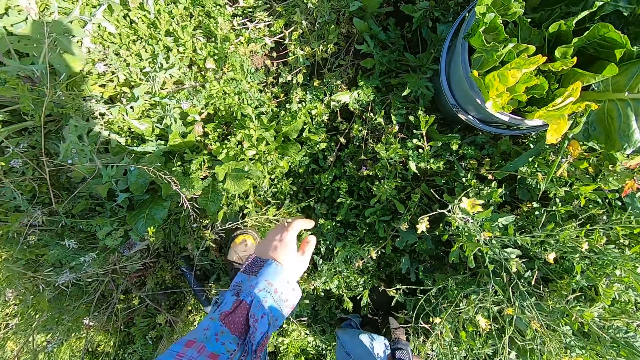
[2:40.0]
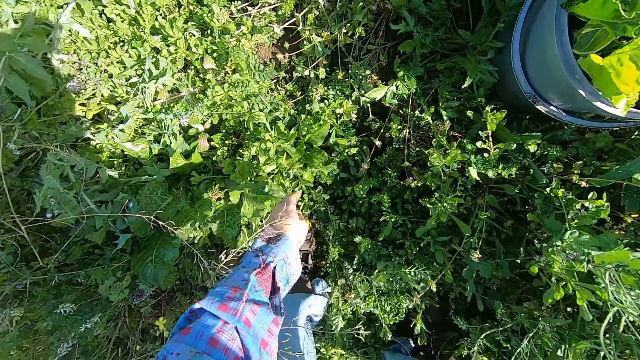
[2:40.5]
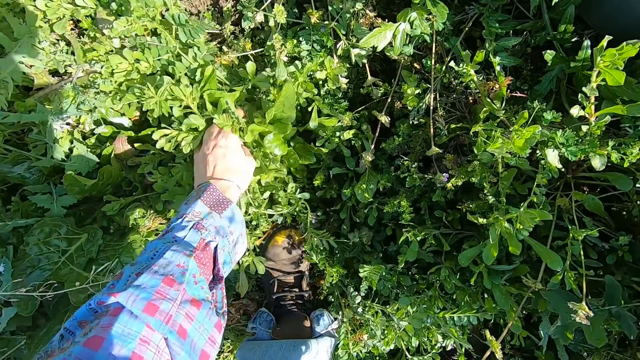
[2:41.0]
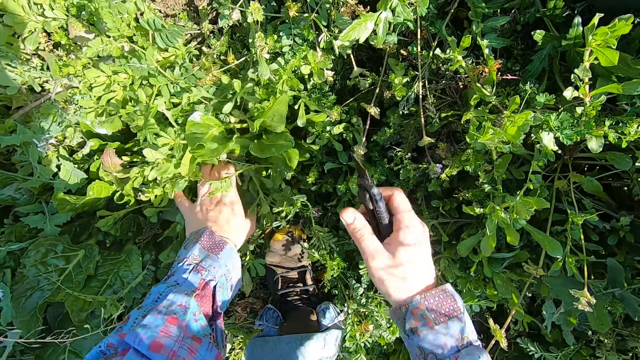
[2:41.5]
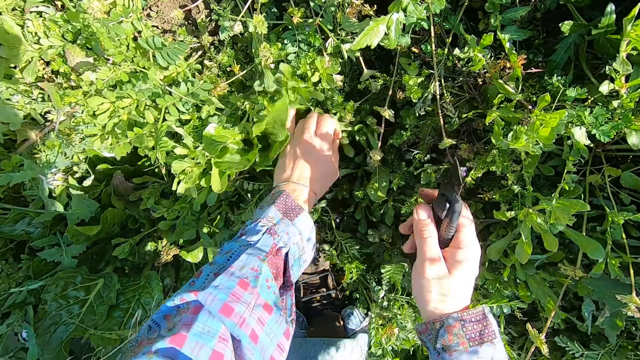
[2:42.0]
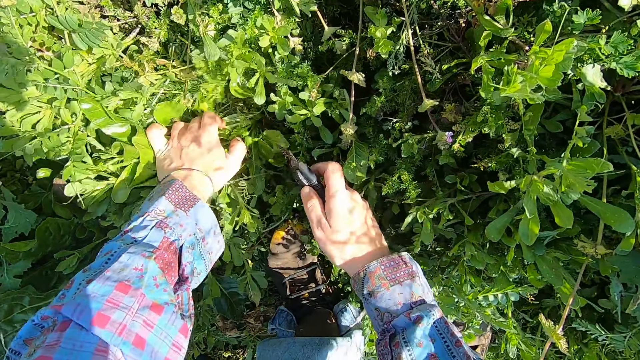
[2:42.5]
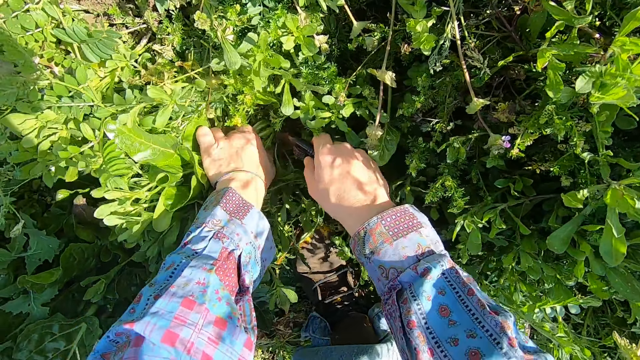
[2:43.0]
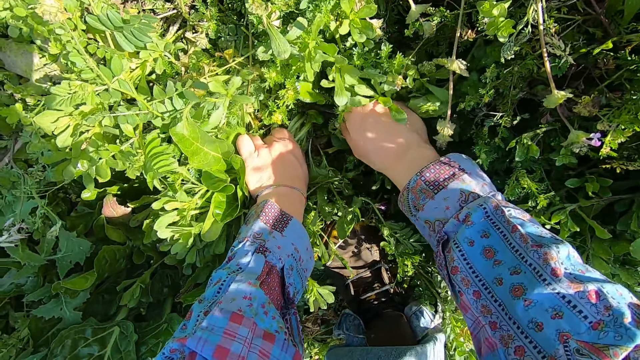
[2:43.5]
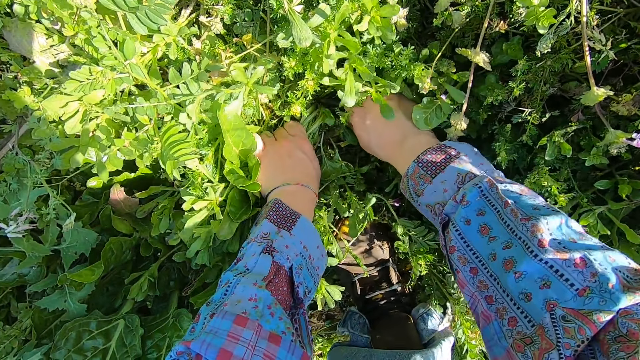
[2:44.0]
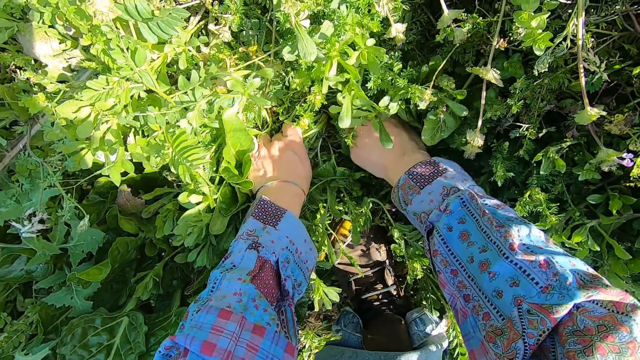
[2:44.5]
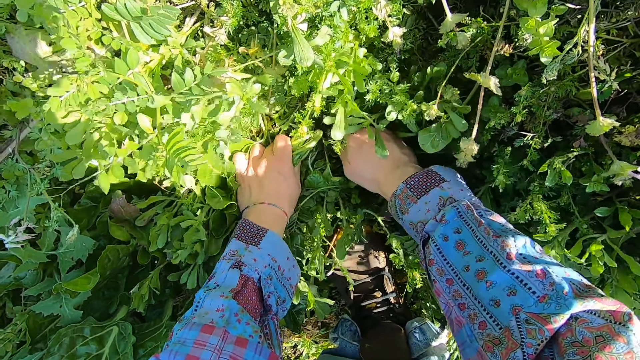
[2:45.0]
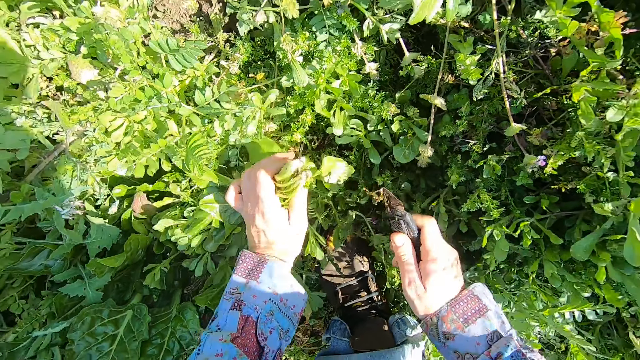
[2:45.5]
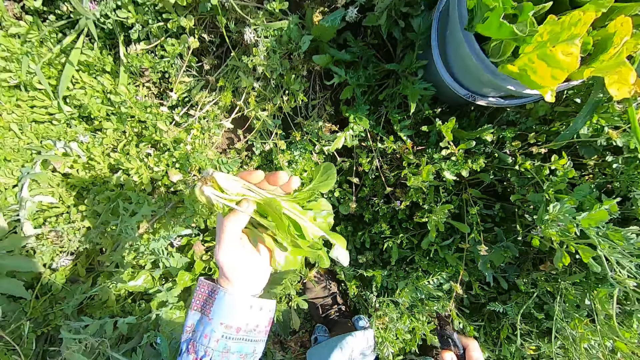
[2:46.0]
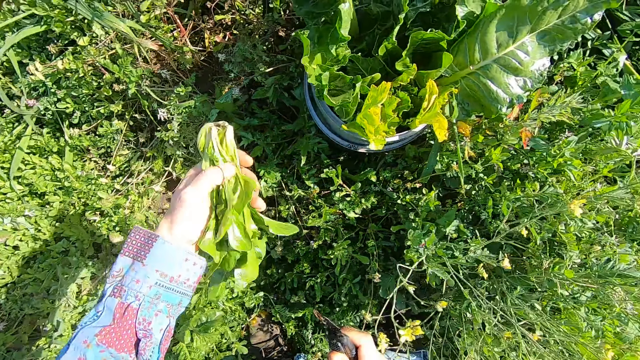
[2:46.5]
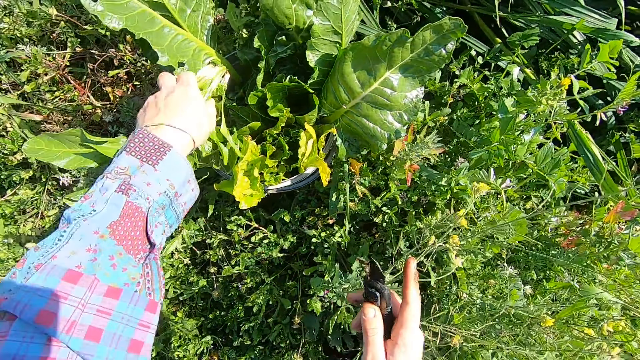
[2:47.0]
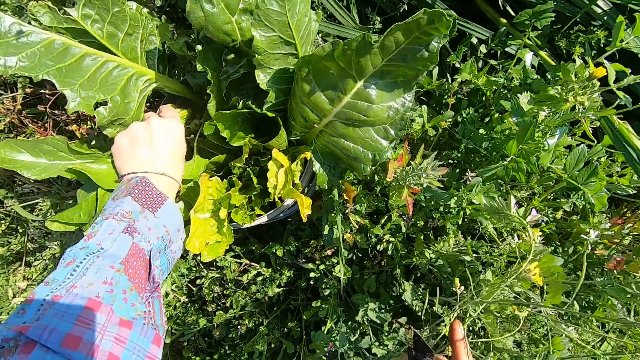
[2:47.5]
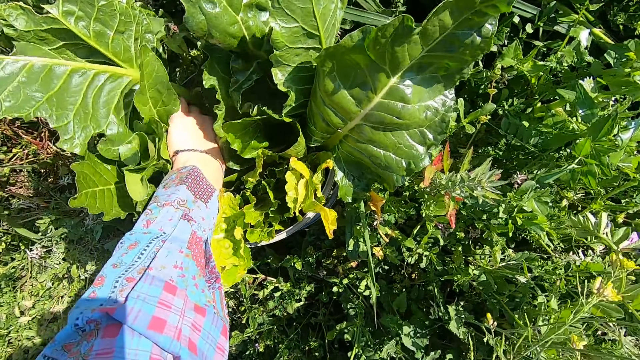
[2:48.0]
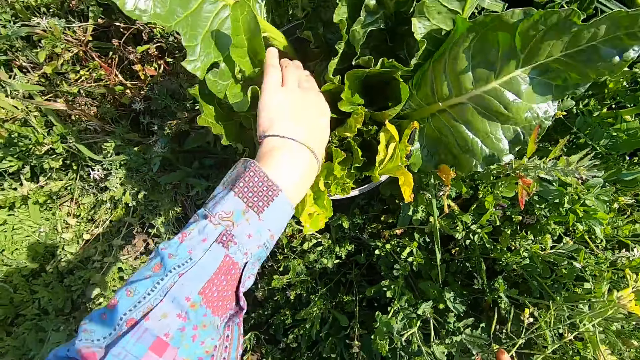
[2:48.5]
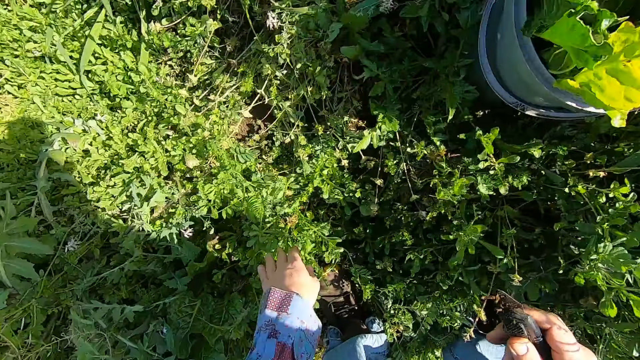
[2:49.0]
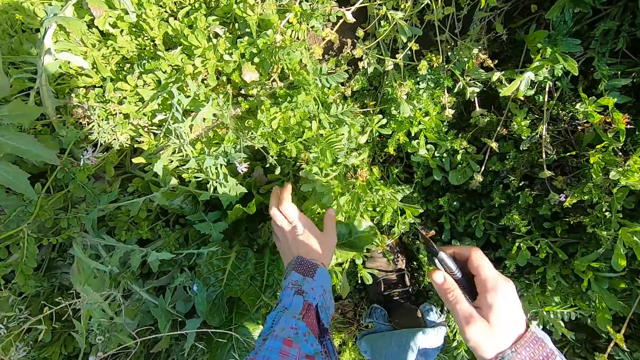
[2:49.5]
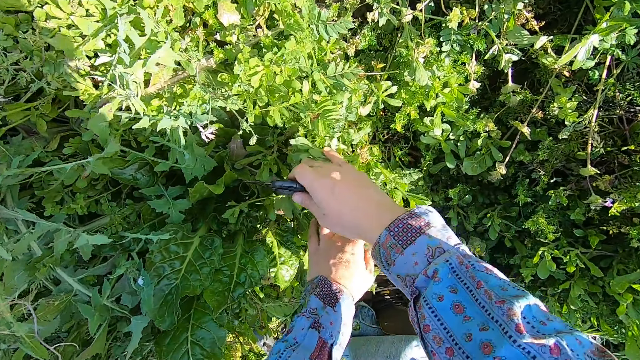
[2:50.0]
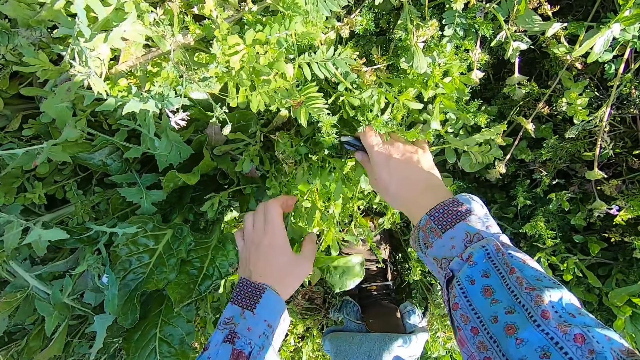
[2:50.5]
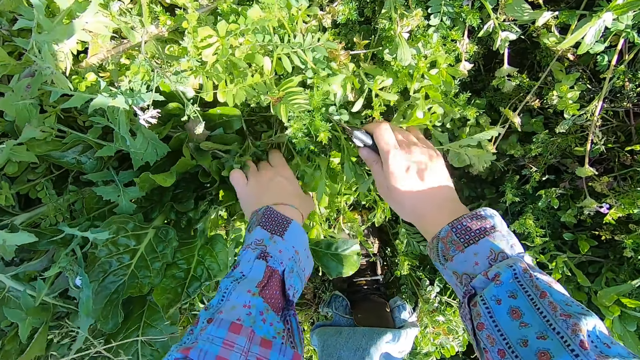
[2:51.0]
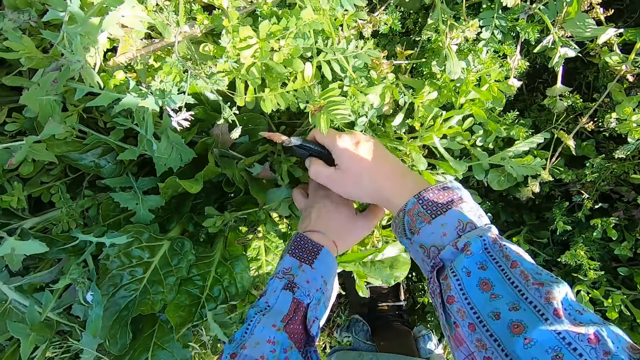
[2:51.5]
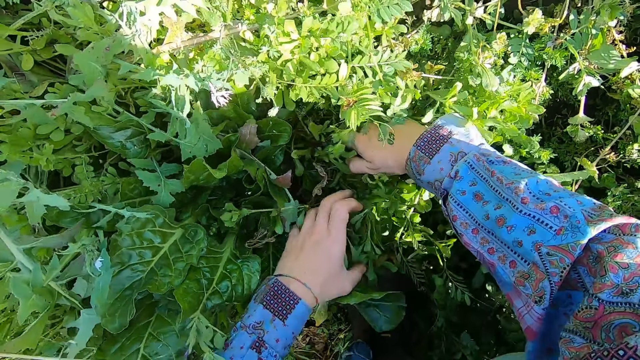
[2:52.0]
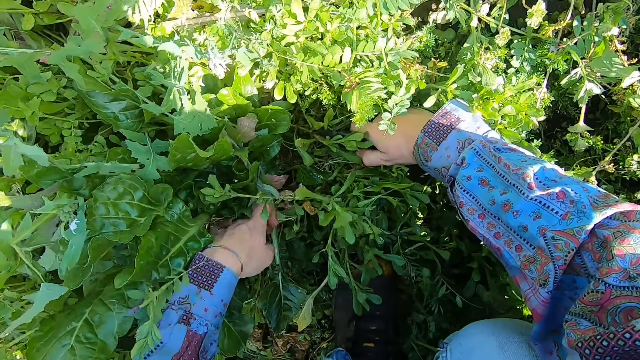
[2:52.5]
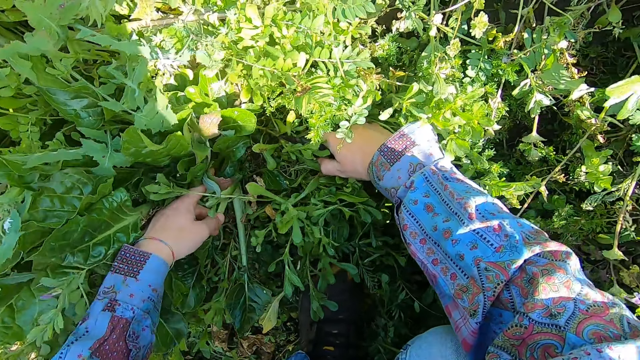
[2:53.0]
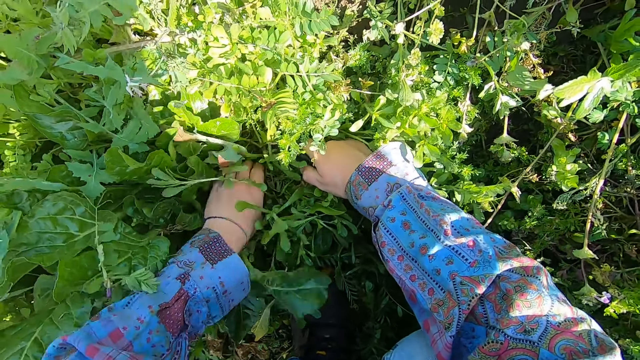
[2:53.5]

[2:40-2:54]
The camera wearer cuts a chard with the cutter. He removes the chard with his left hand. He puts the chard into the bucket with his left hand. He separates plants with both hands.

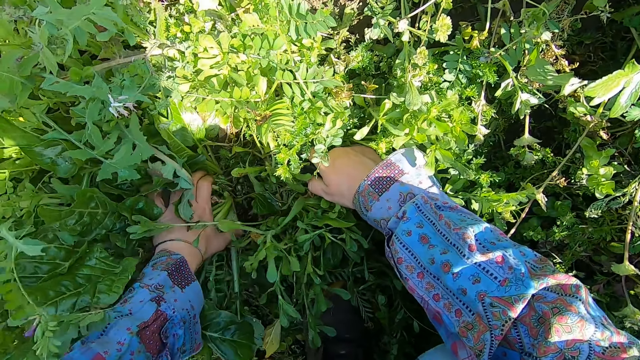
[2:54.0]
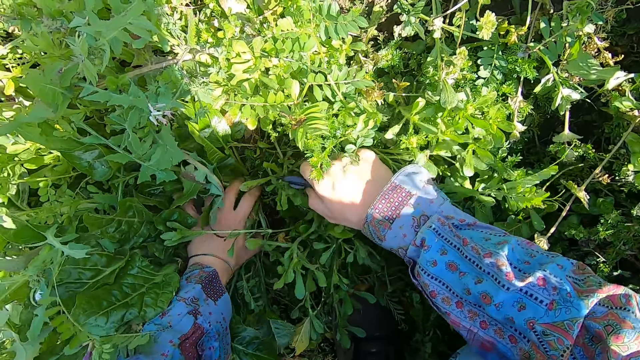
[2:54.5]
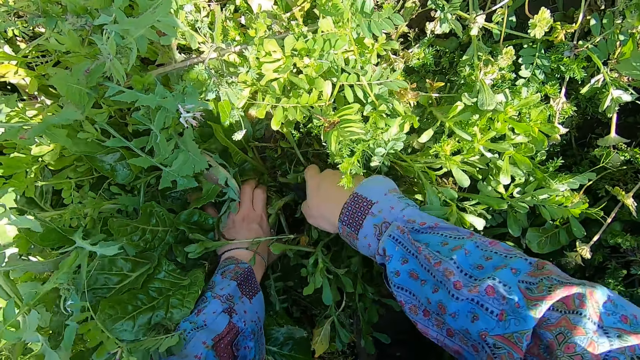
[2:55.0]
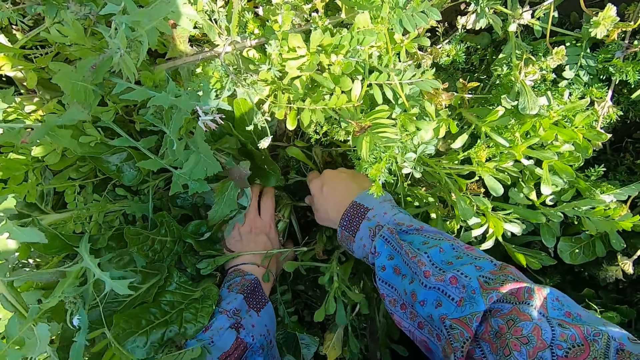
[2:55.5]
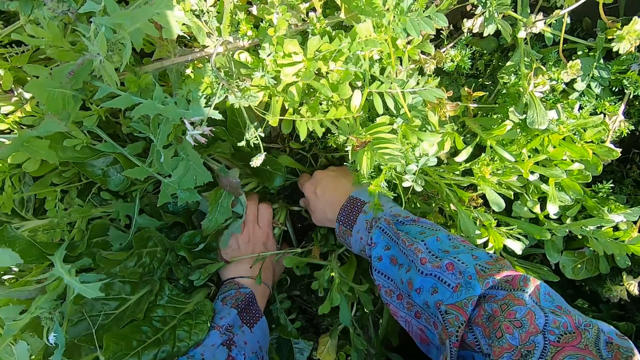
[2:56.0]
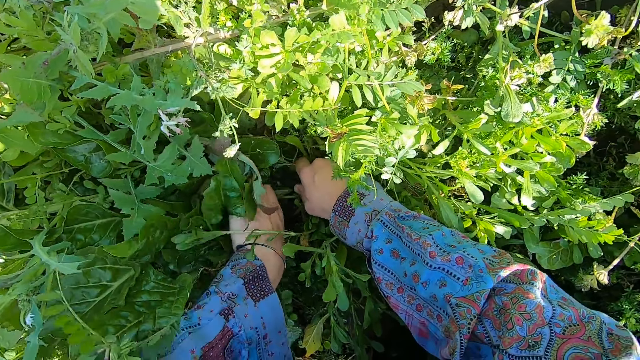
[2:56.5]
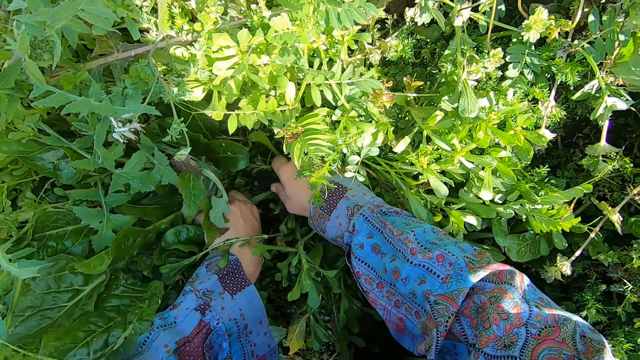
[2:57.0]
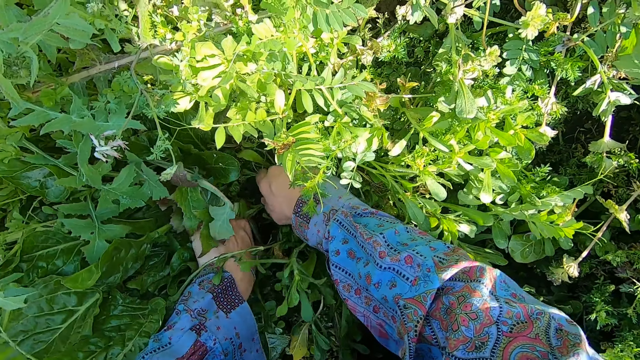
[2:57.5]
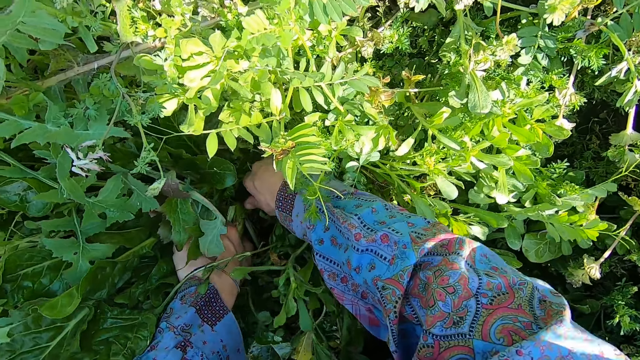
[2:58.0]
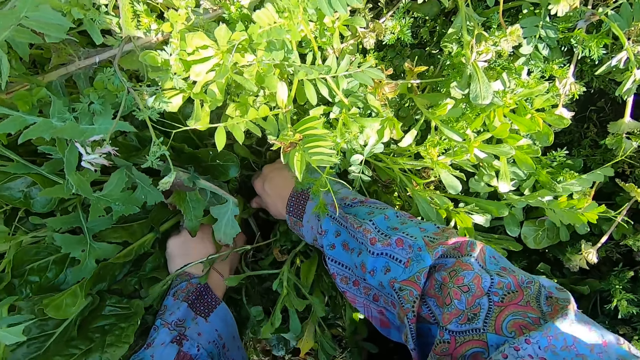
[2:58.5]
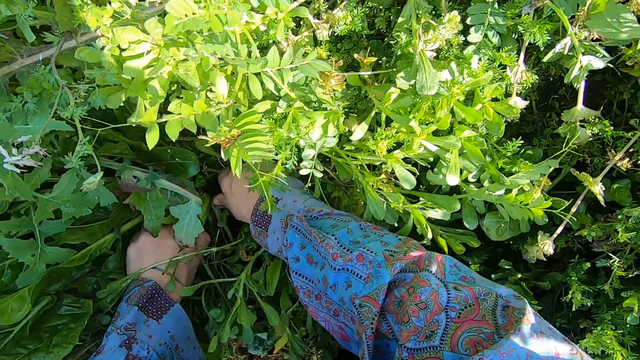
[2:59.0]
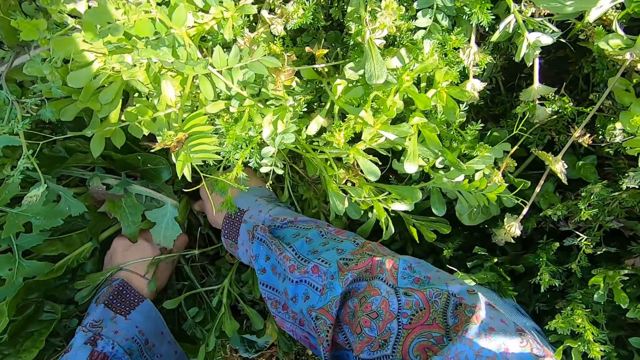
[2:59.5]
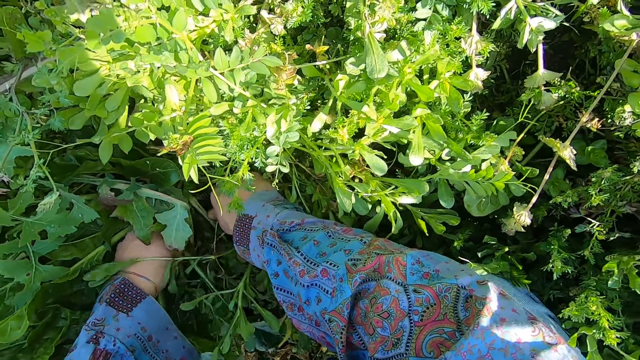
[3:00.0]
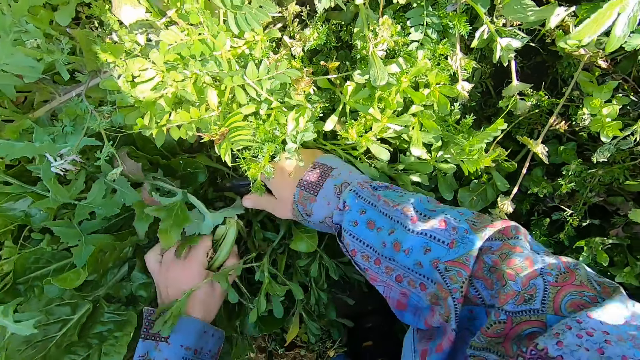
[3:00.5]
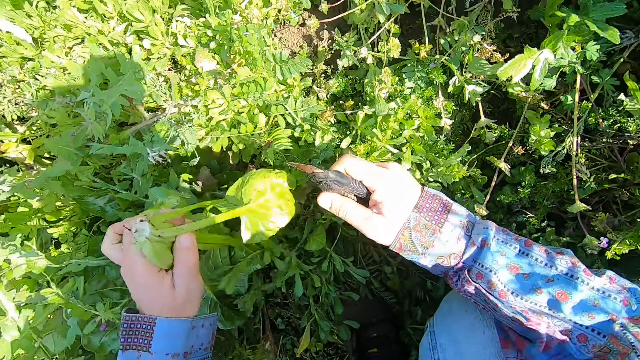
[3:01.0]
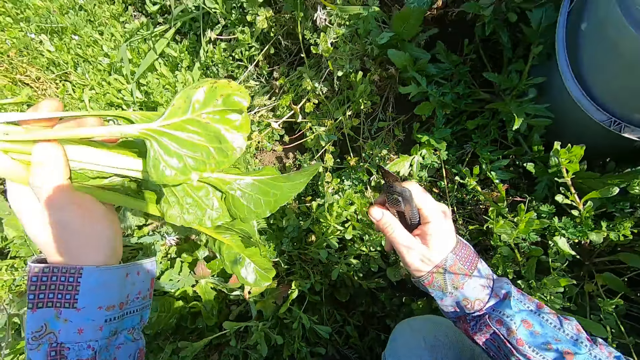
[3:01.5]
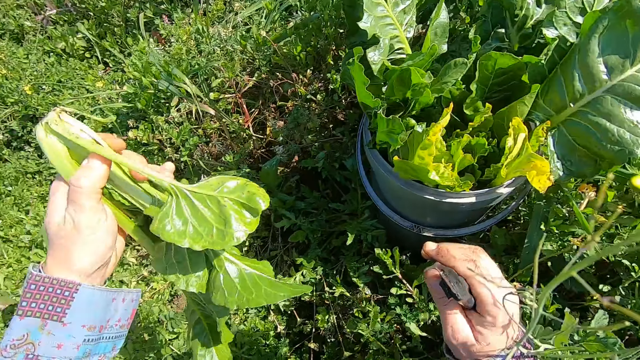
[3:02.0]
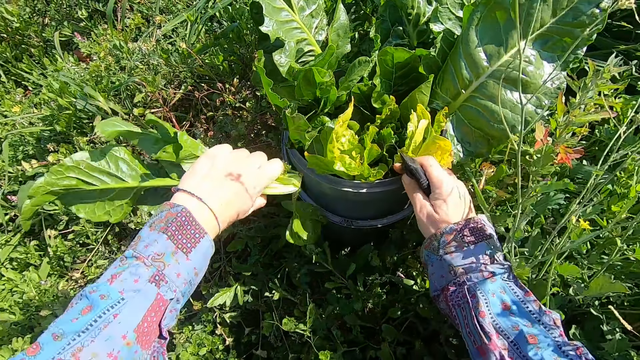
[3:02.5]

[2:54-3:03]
The camera wearer cuts a chard with the cutter. He removes the chard with his left hand.
